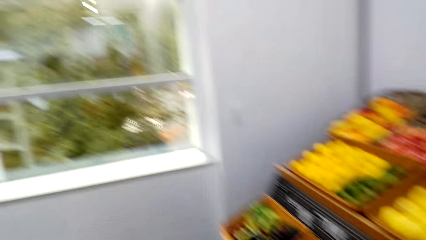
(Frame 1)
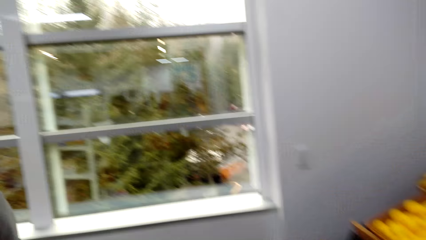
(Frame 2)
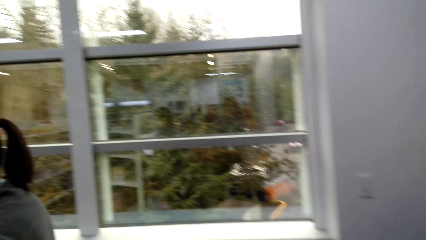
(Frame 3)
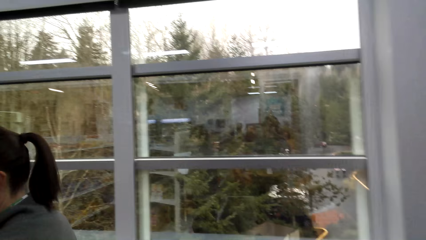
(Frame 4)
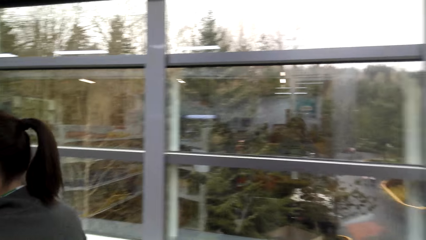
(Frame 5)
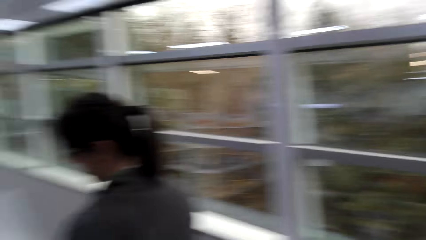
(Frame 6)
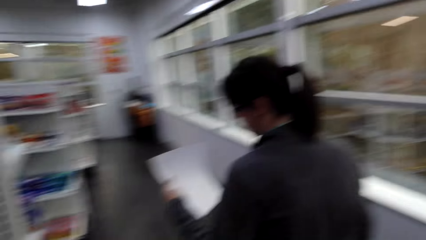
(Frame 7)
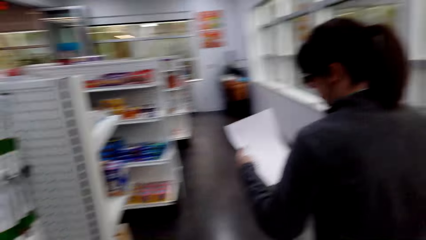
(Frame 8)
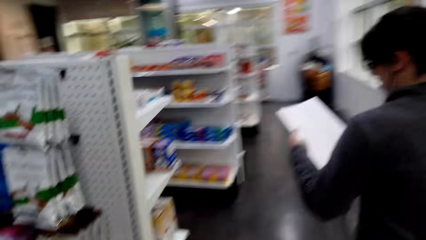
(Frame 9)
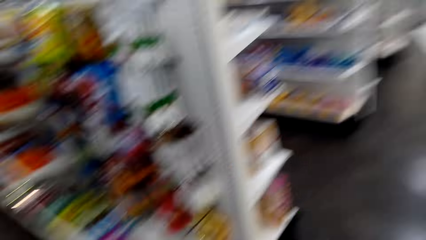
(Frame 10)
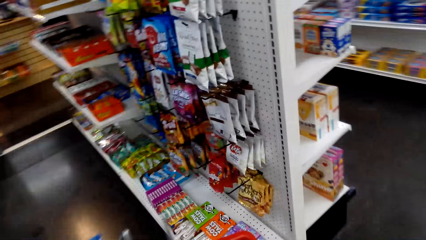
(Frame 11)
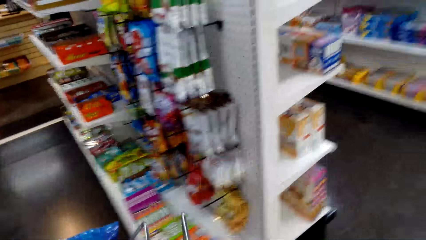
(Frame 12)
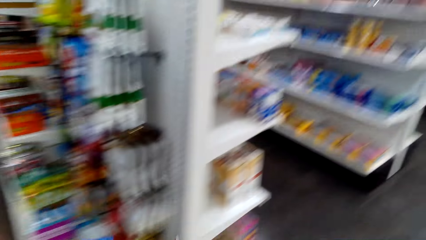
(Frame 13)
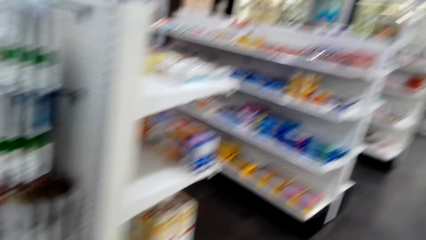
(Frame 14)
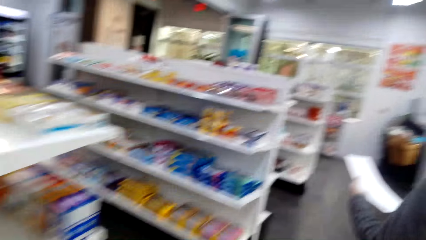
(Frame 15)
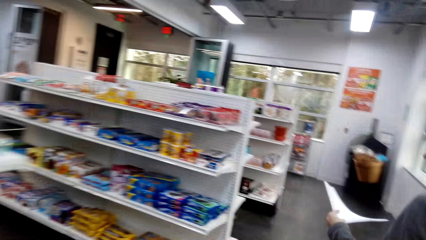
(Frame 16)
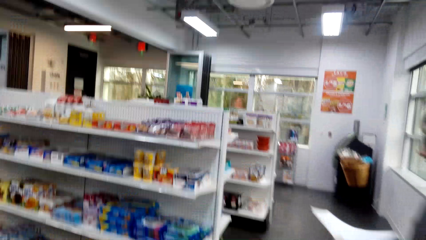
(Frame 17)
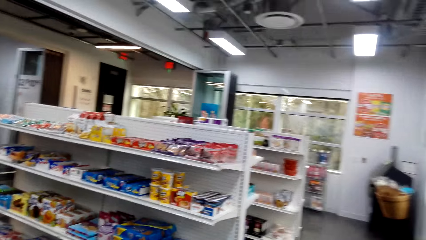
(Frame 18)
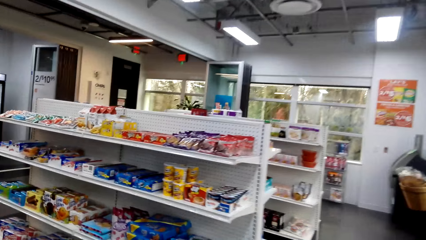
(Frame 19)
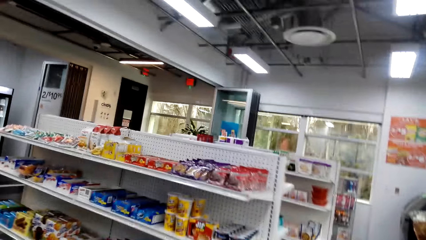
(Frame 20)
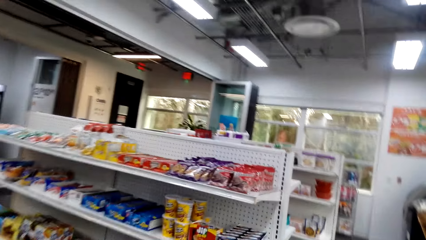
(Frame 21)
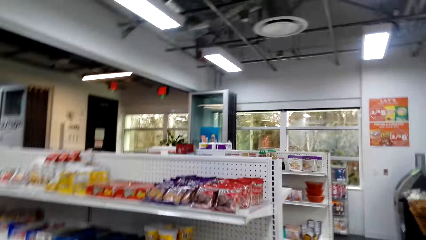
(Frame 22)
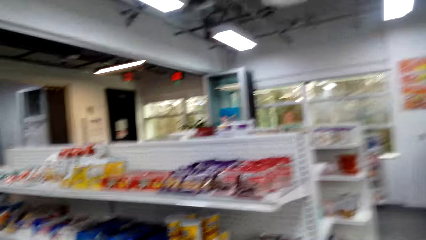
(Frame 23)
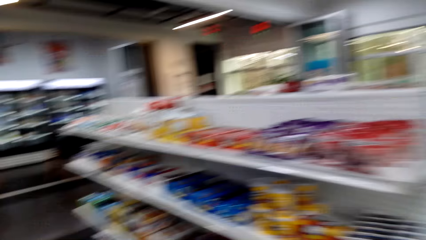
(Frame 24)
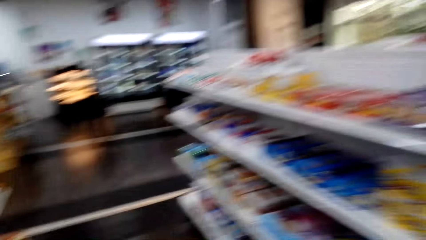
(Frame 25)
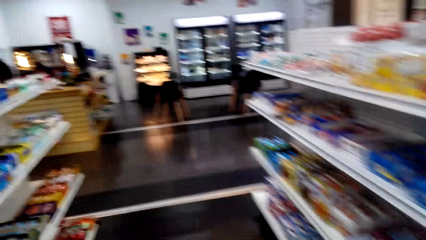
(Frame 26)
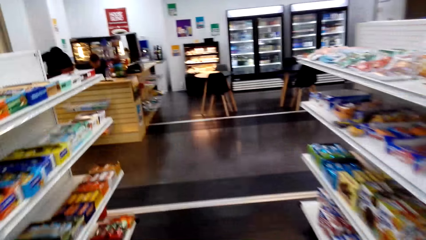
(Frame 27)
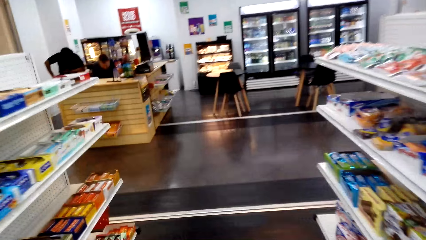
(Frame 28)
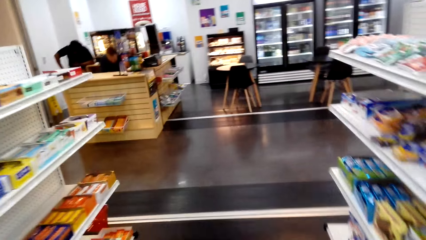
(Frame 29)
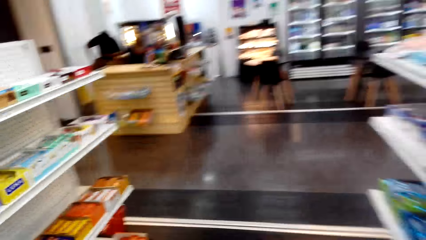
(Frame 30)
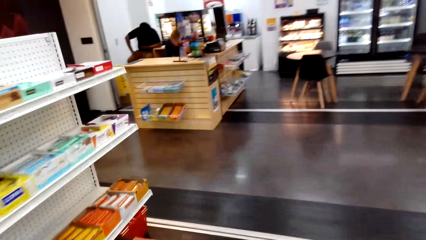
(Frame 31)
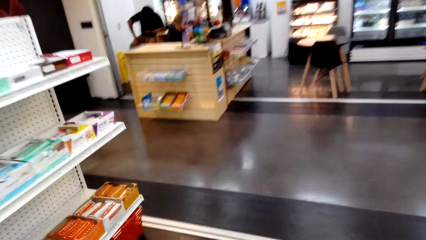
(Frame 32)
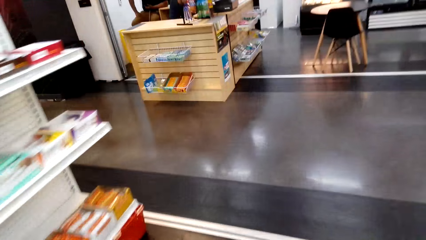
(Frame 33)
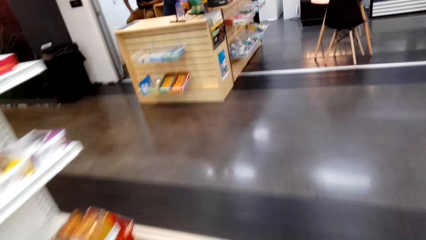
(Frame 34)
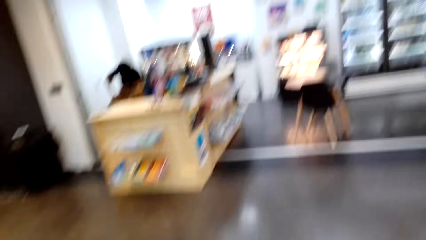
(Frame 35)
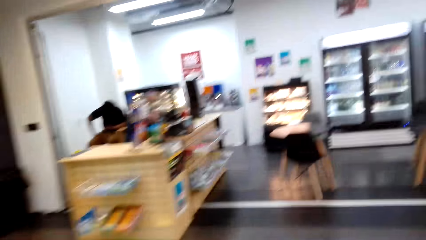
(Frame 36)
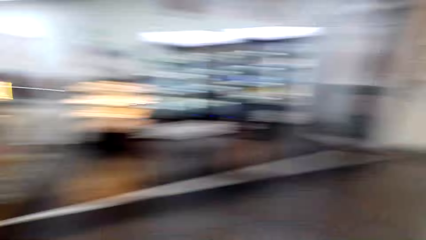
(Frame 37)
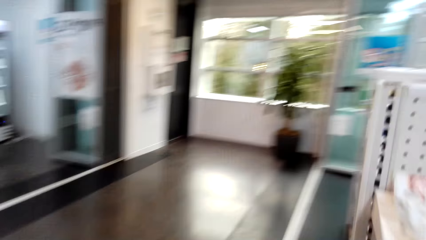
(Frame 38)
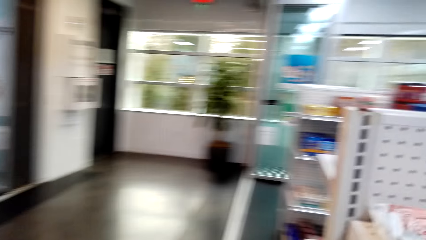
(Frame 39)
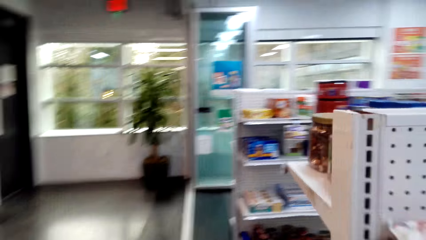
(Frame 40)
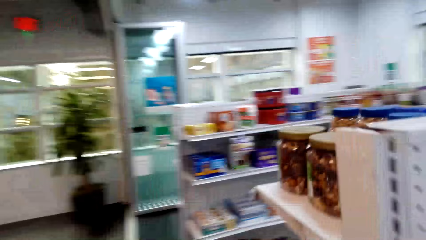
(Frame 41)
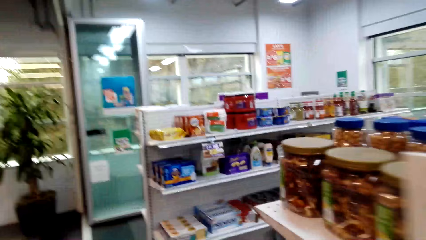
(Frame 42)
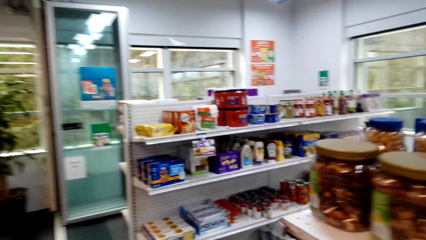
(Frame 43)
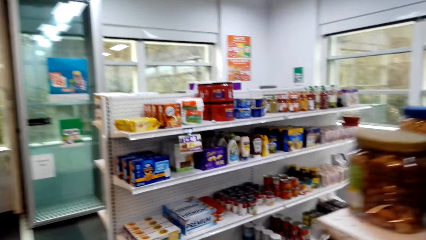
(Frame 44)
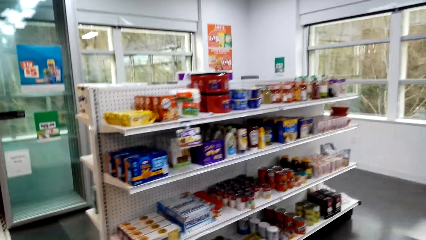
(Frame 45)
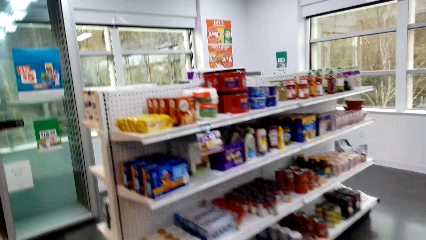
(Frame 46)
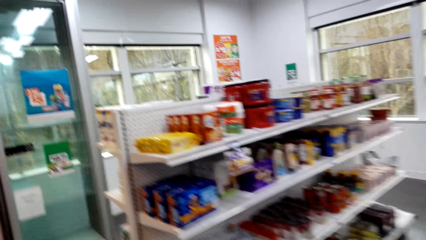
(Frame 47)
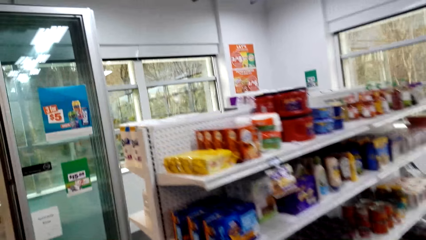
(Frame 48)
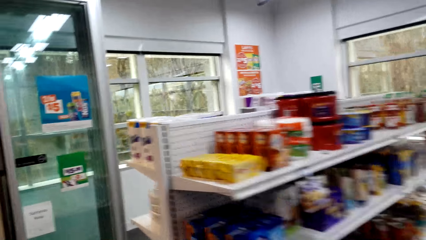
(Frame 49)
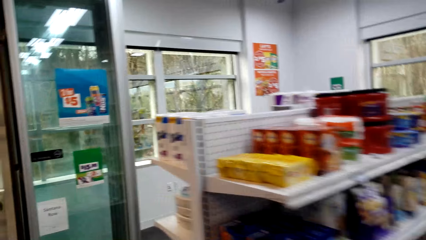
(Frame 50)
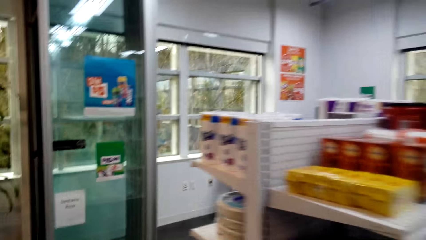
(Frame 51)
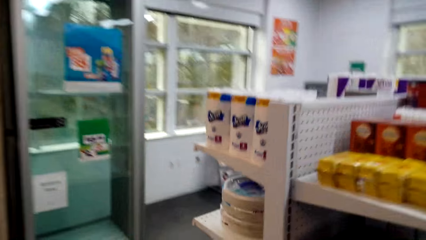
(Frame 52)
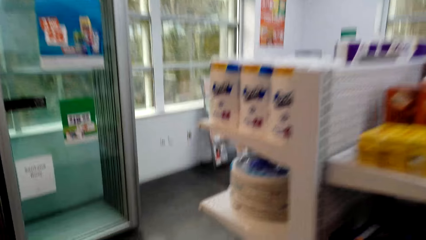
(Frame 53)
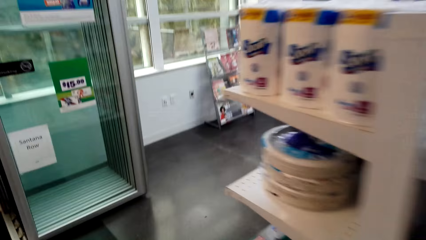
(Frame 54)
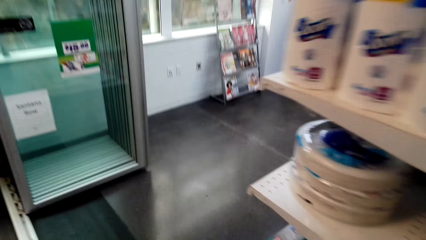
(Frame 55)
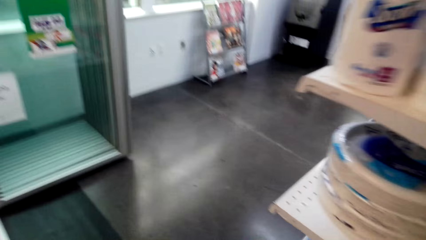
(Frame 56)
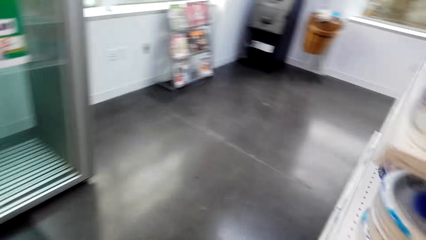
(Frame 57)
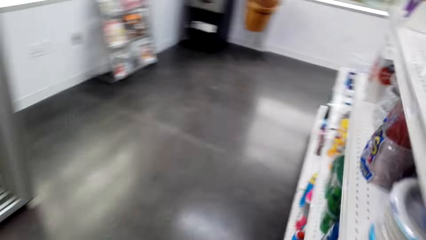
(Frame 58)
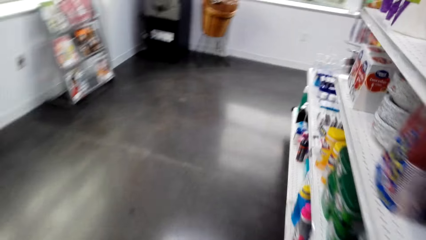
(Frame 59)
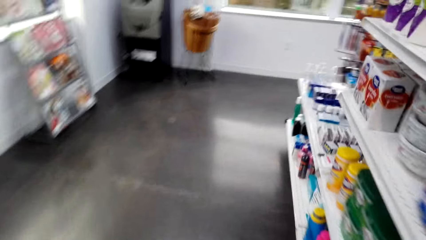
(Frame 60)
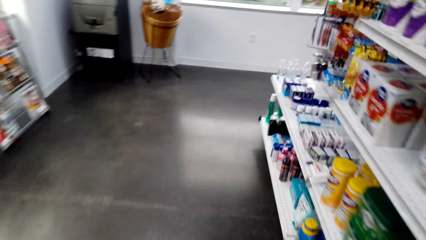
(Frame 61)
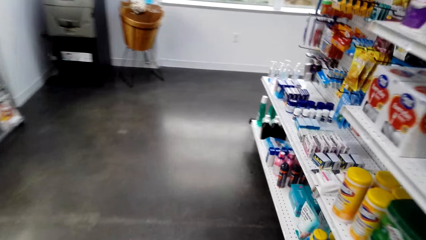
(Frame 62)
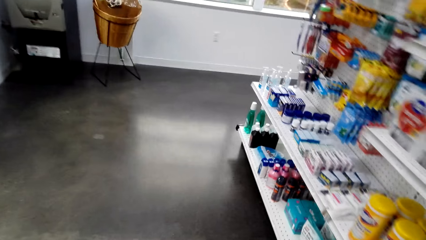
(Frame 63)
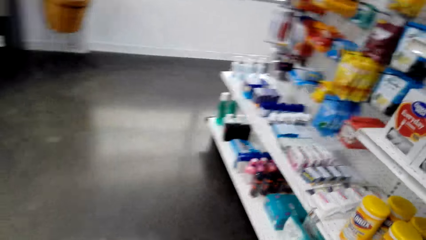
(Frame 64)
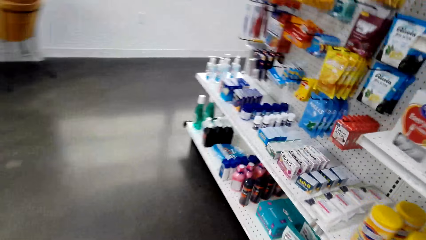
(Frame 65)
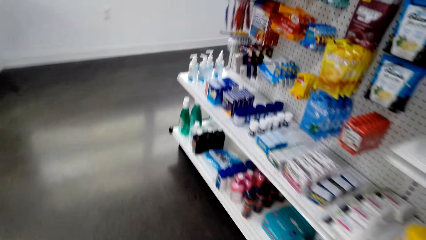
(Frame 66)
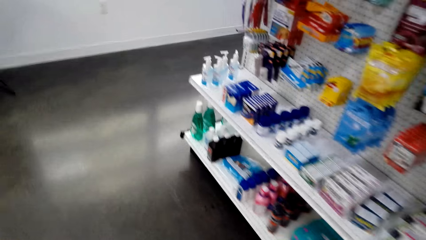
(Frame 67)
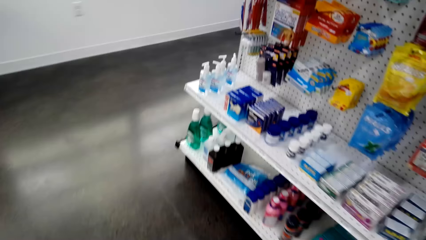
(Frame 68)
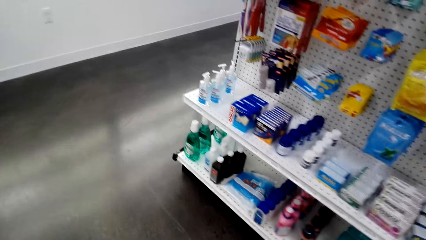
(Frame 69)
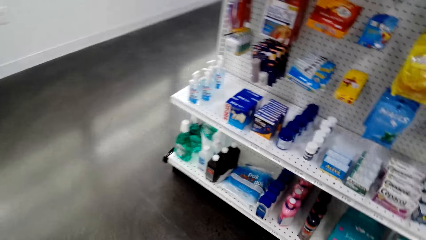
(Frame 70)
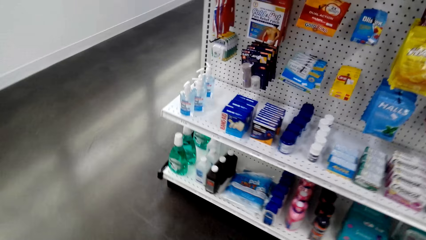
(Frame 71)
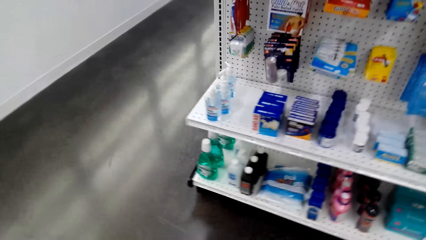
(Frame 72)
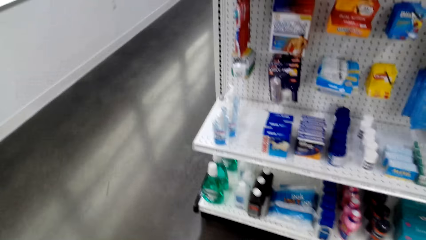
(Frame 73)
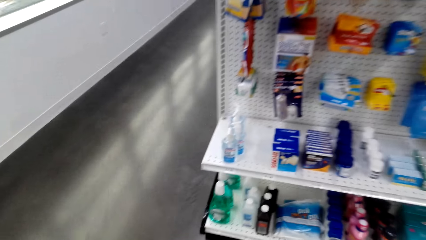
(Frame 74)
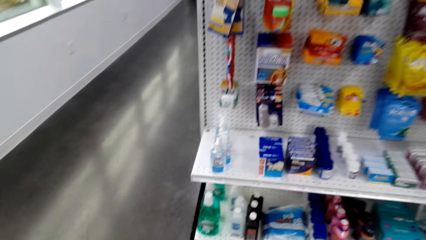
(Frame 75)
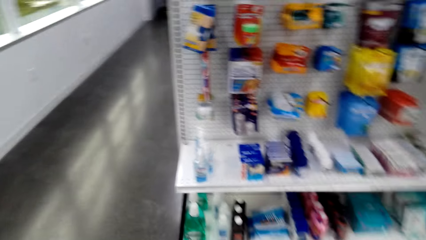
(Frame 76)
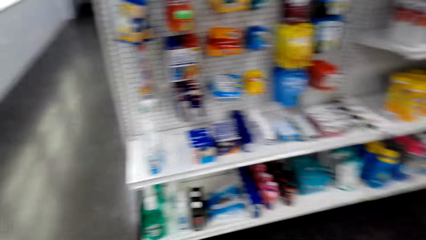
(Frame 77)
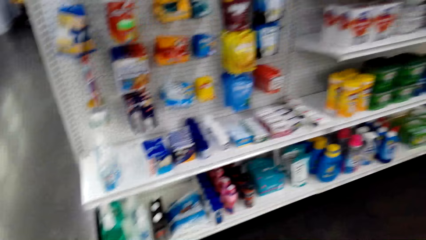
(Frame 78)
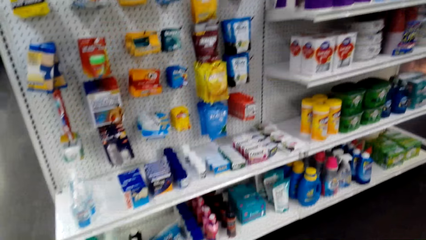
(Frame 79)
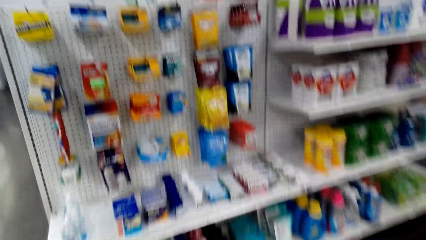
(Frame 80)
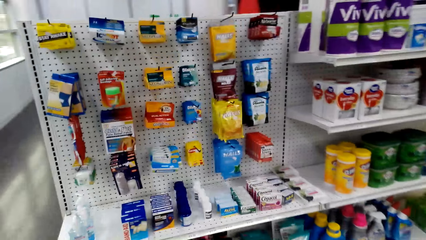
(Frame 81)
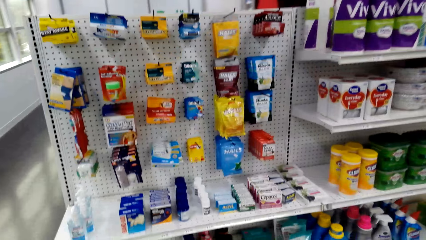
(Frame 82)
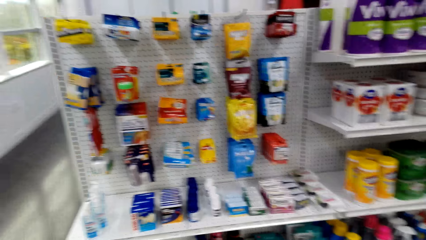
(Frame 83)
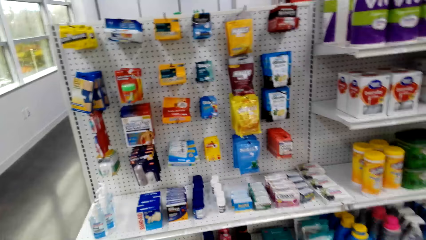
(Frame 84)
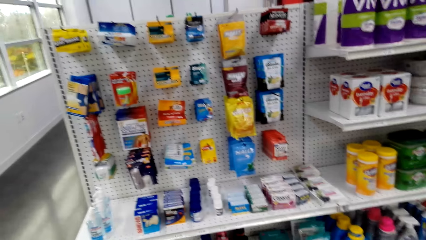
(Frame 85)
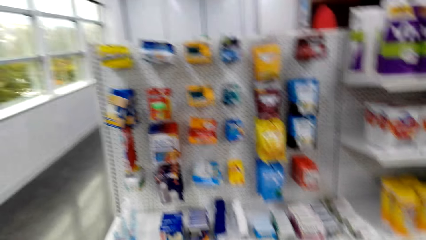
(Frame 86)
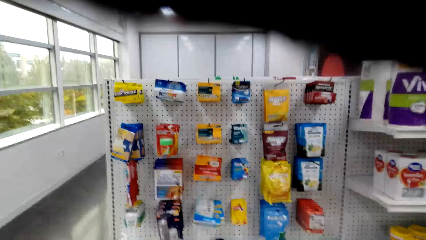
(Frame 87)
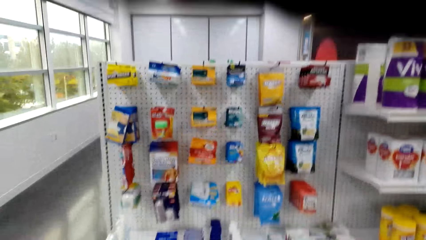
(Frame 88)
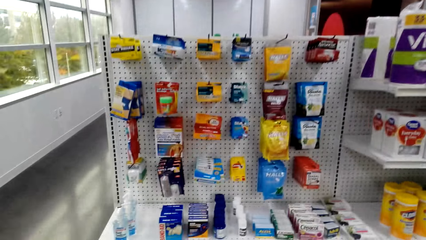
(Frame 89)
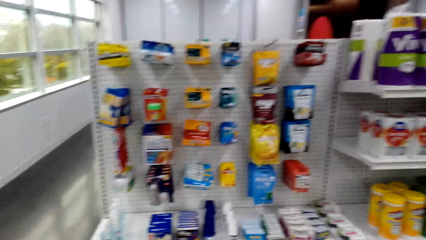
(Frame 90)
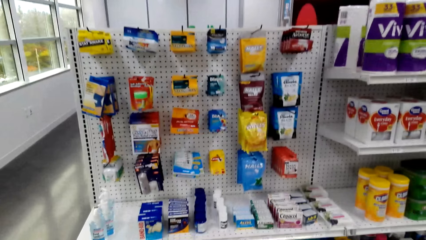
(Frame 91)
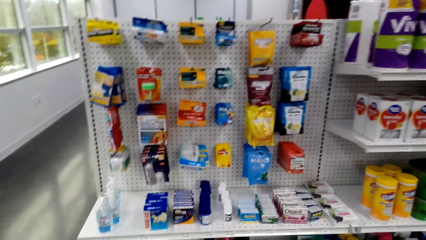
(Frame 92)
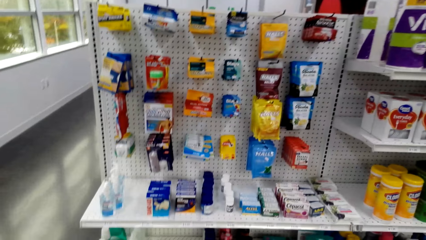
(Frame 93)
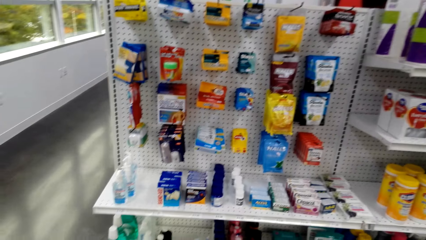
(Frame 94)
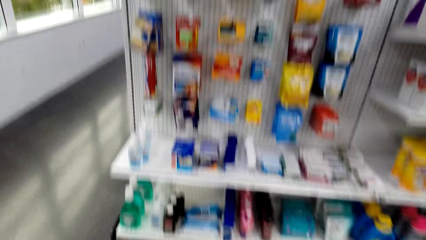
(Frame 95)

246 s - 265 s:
A woman looks at a shopping list. The camera wearer looks at items on the hanging rack.
